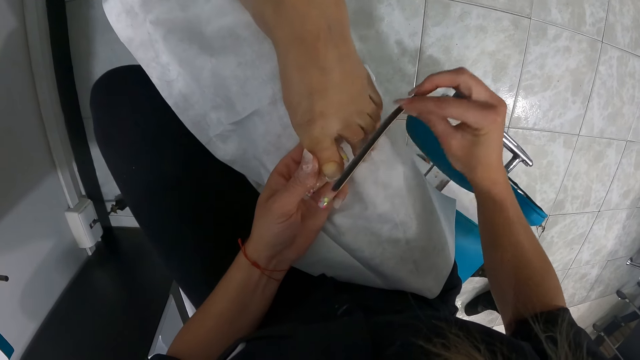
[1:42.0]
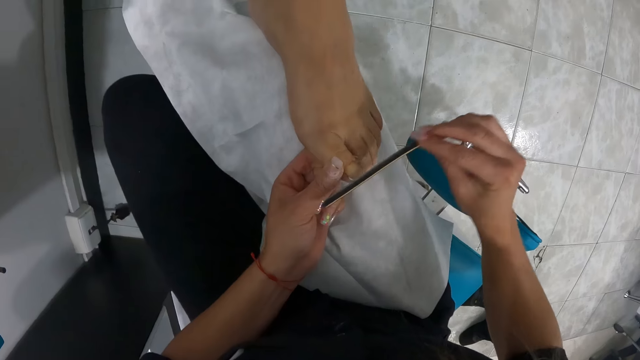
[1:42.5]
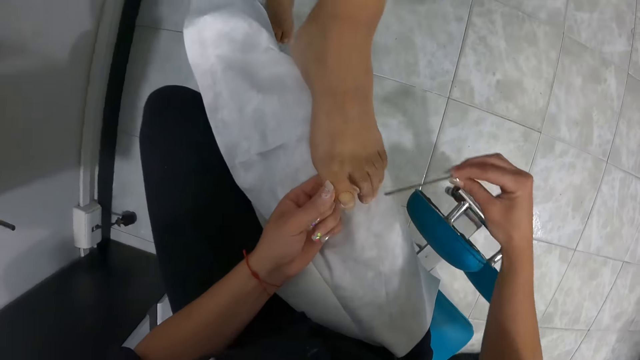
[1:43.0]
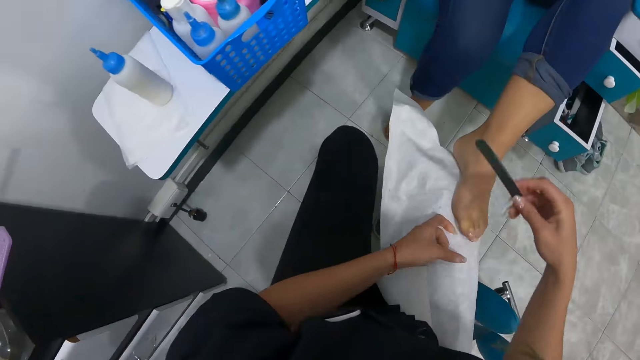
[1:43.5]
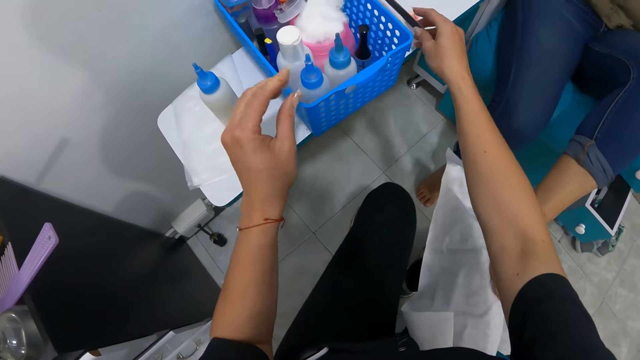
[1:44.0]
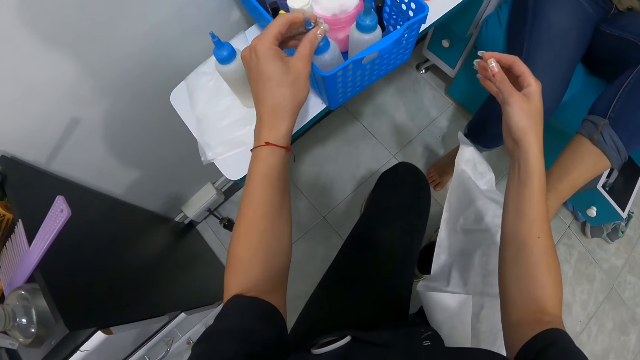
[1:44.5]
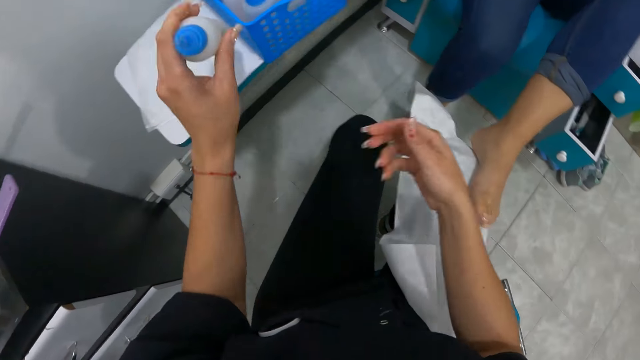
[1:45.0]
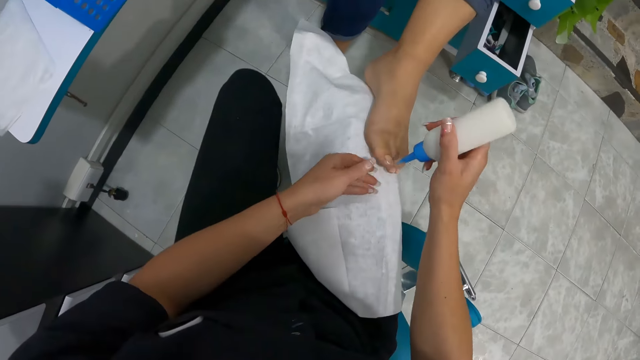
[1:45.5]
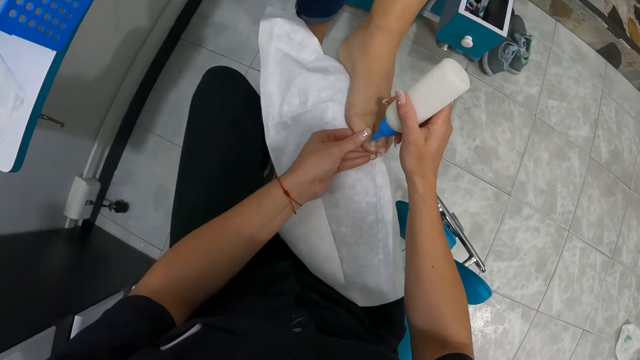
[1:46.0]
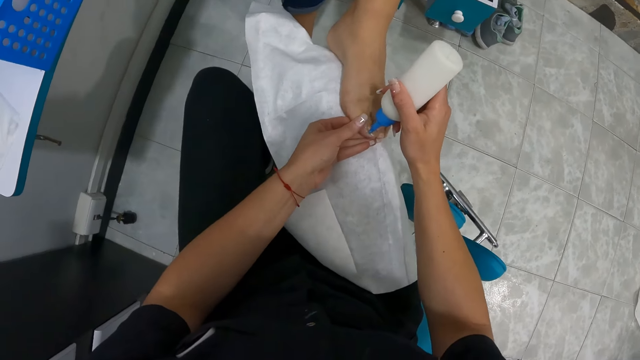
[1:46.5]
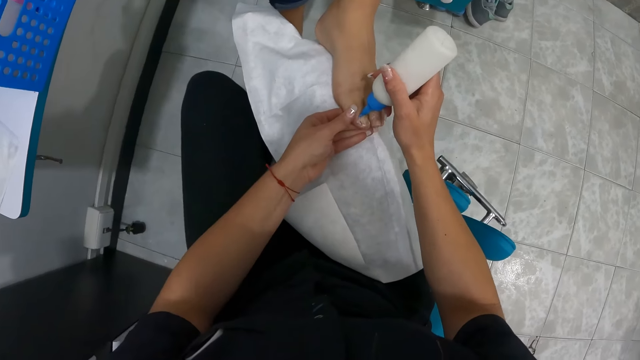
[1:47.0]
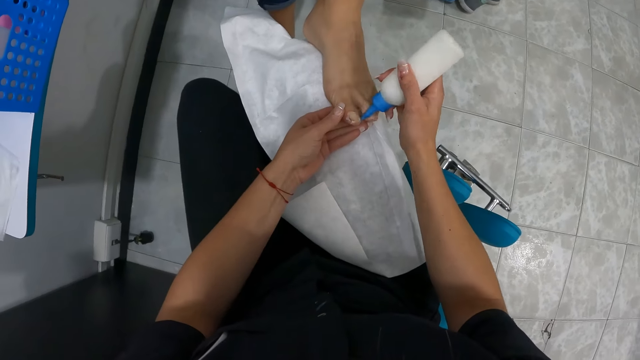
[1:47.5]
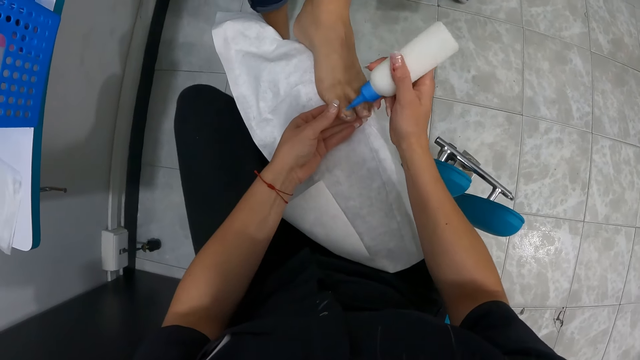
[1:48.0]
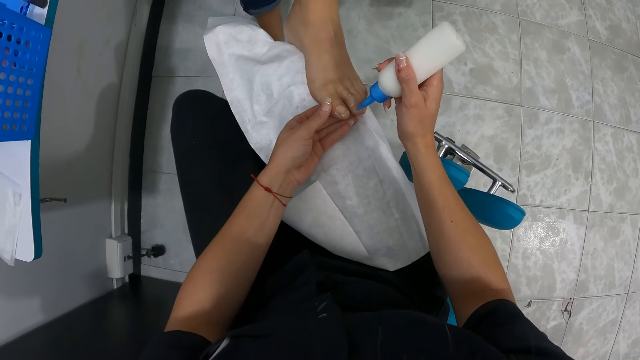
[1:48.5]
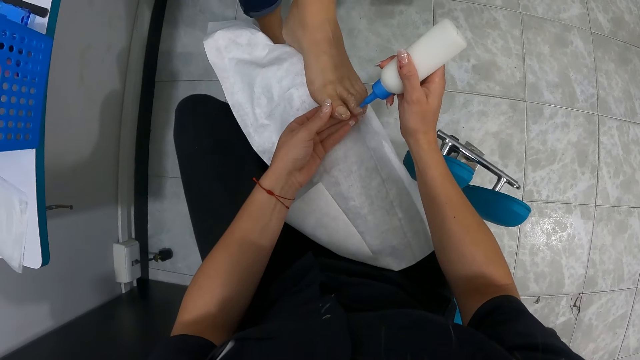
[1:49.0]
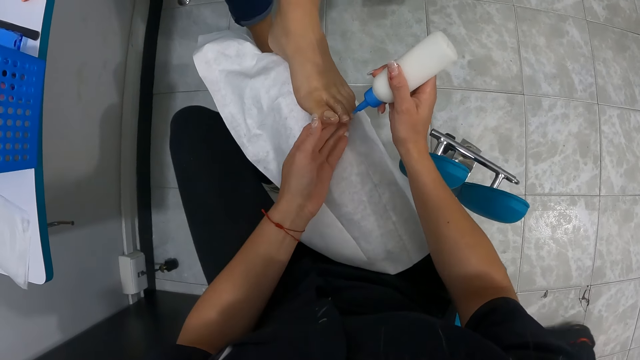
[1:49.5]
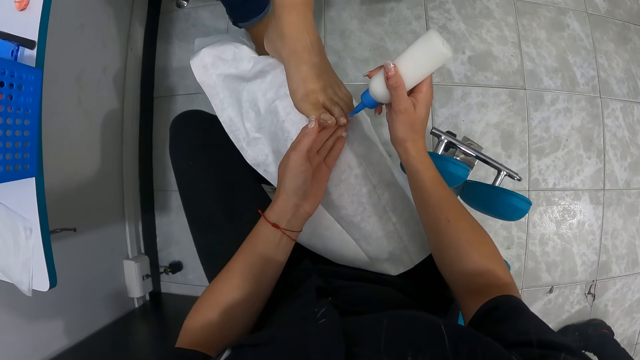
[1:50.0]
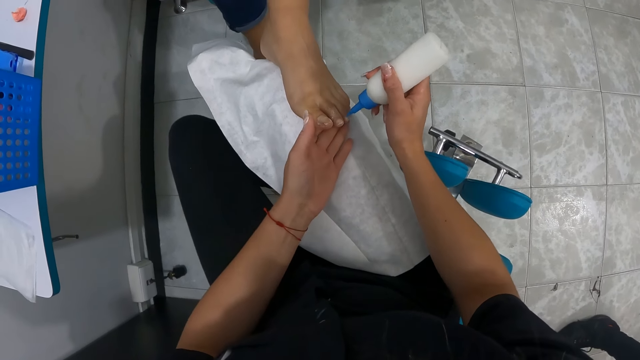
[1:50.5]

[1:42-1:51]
The camera wearer moves the nail file or nail filer. She drops the nail filer on the chair with her right hand. She touches a bottle of nail cleanser in a basket on the chair with her left hand. She picks the bottle of nail cleanser from the chair with her left hand. She passes the bottle of nail cleanser from her left hand to her right hand. She applies the bottle of nail cleanser on the woman's left leg with her right hand.

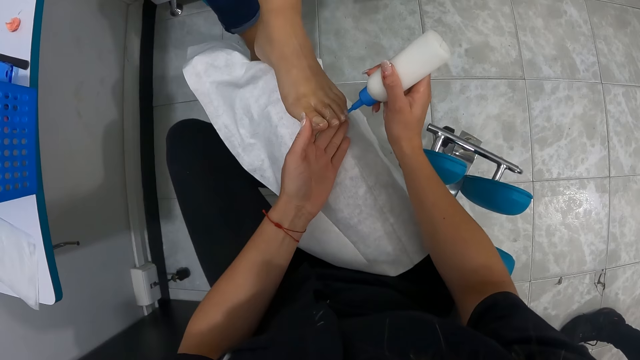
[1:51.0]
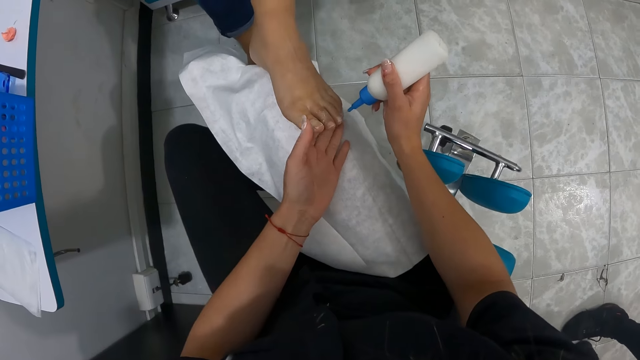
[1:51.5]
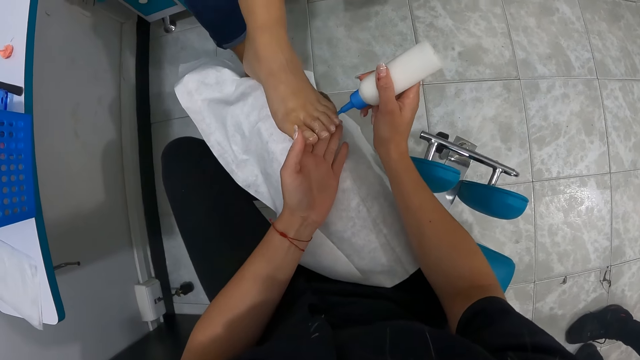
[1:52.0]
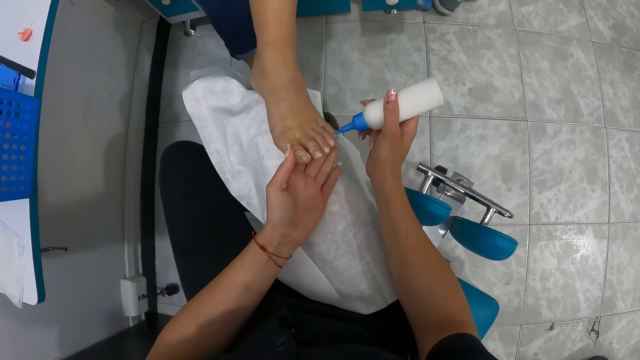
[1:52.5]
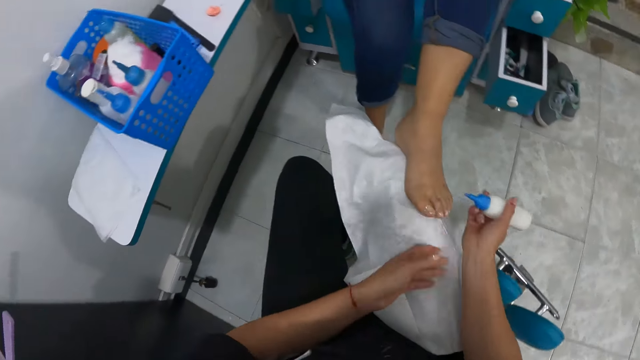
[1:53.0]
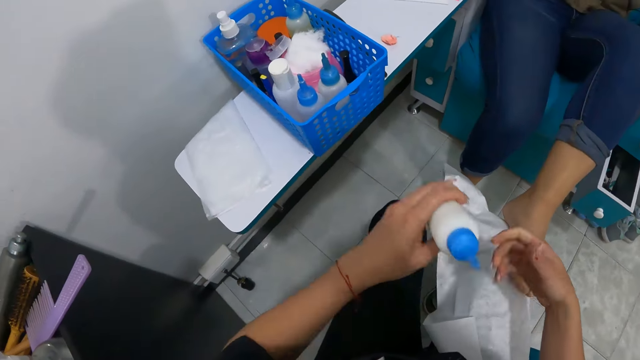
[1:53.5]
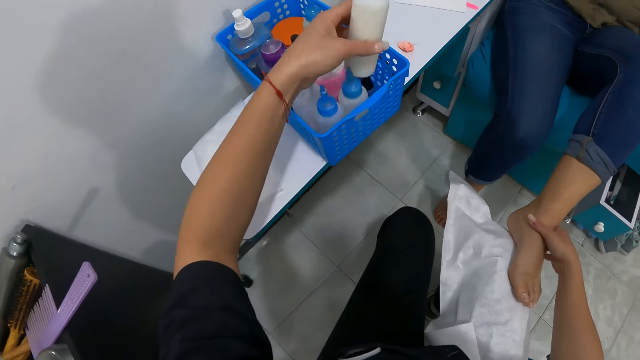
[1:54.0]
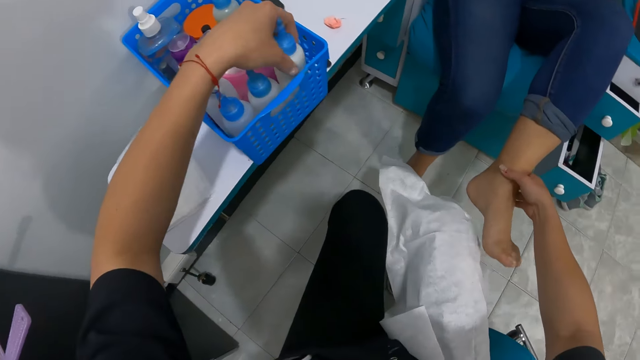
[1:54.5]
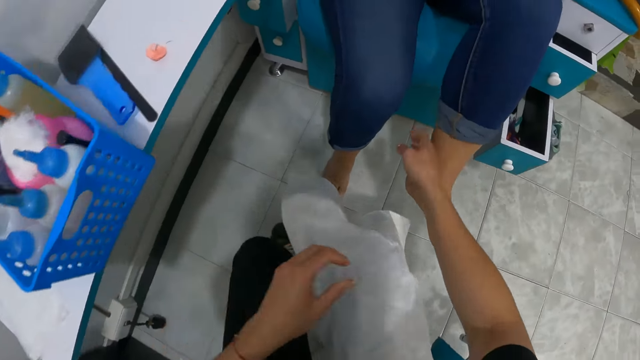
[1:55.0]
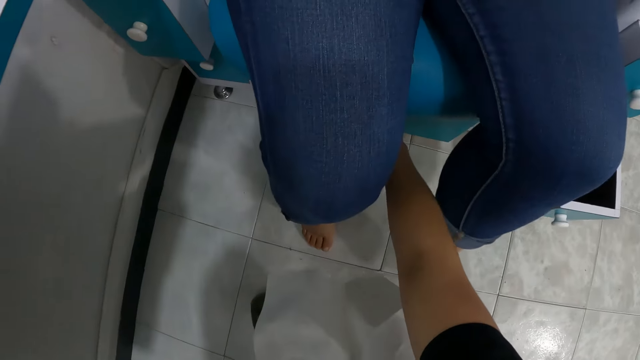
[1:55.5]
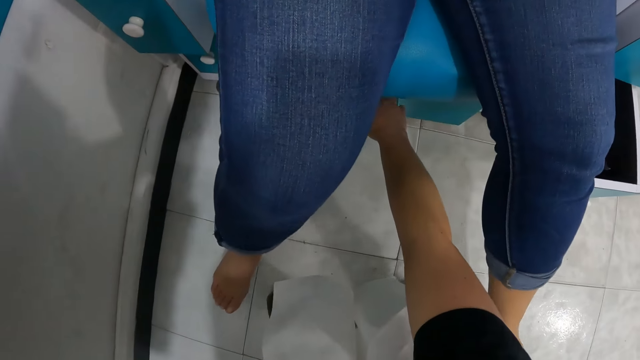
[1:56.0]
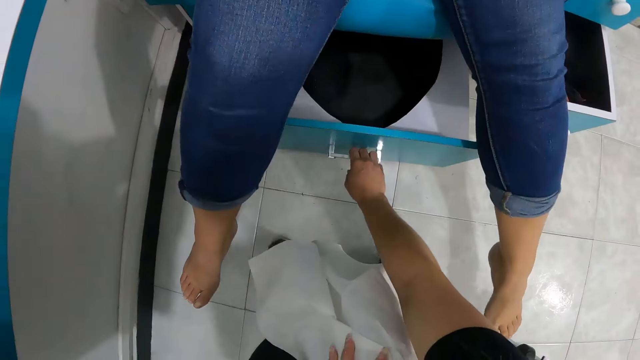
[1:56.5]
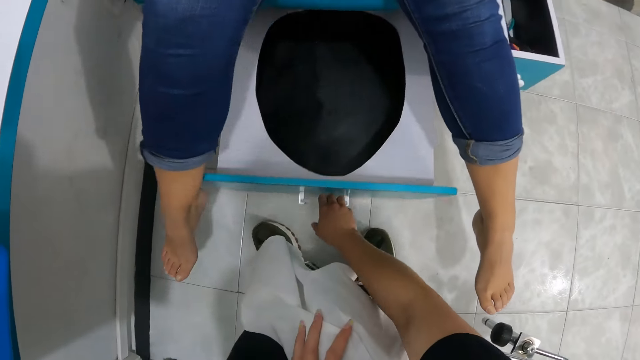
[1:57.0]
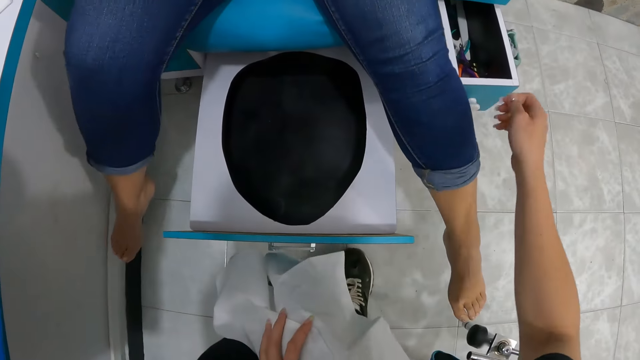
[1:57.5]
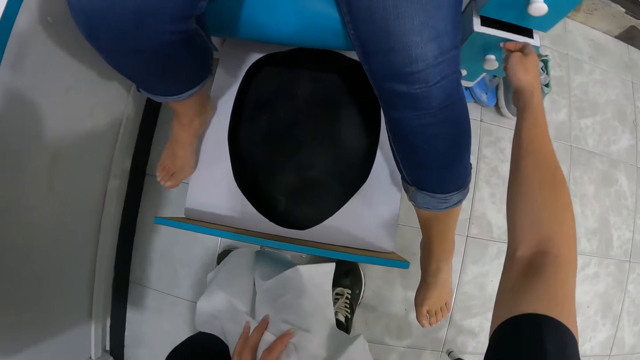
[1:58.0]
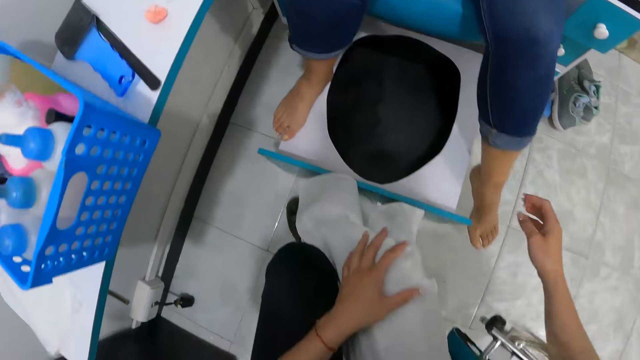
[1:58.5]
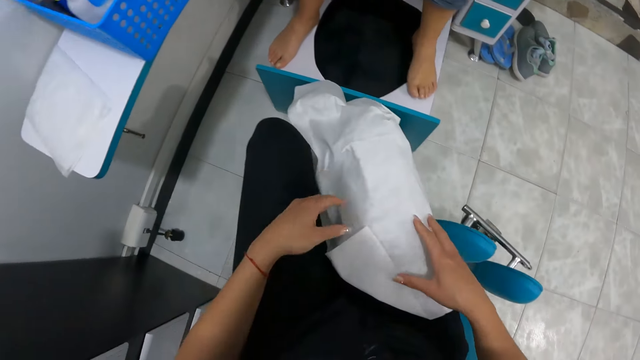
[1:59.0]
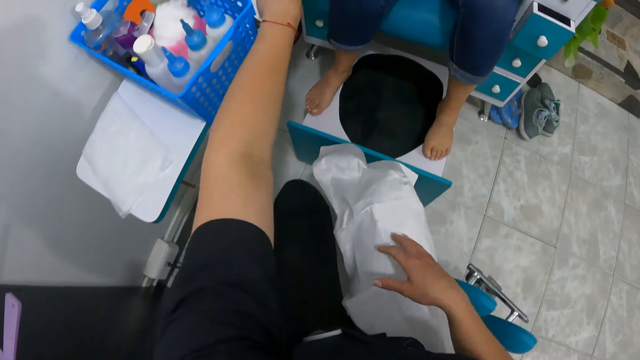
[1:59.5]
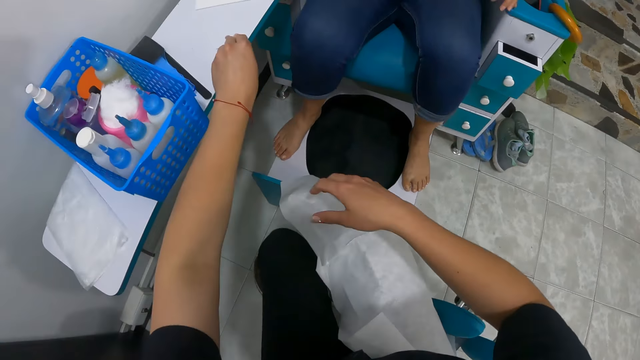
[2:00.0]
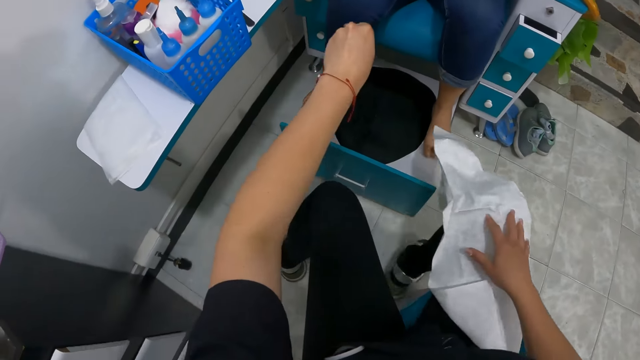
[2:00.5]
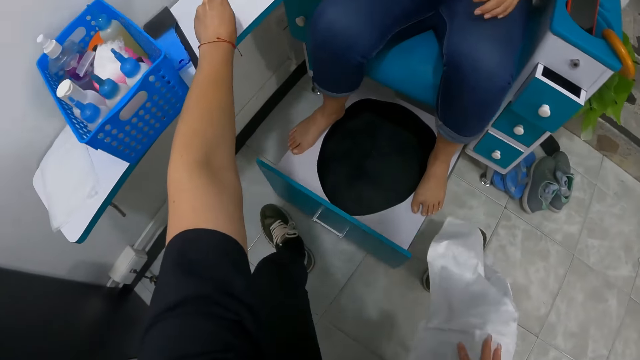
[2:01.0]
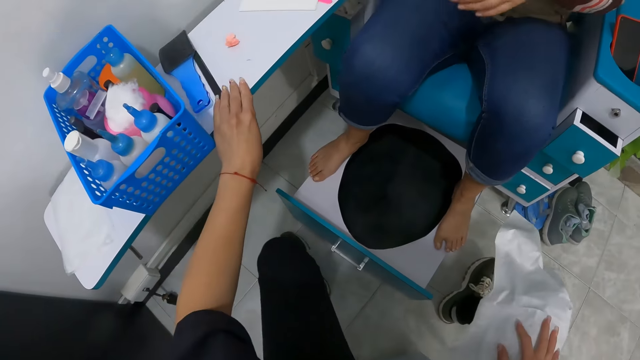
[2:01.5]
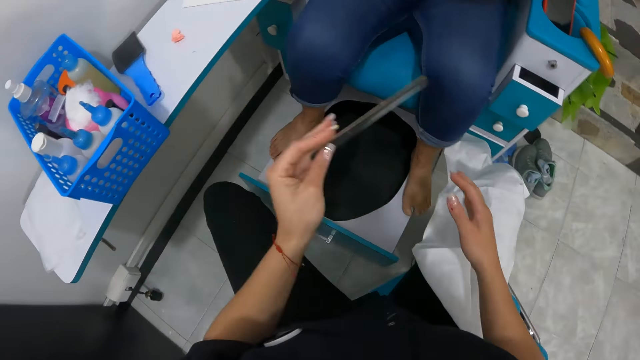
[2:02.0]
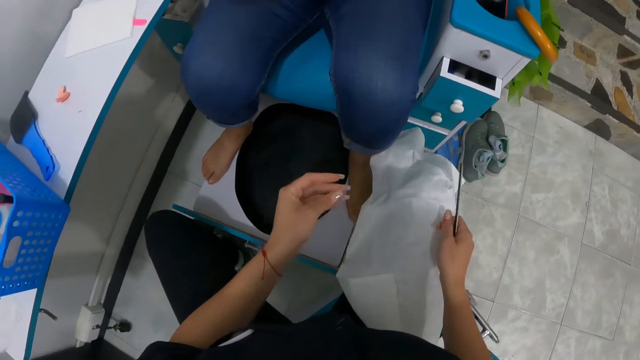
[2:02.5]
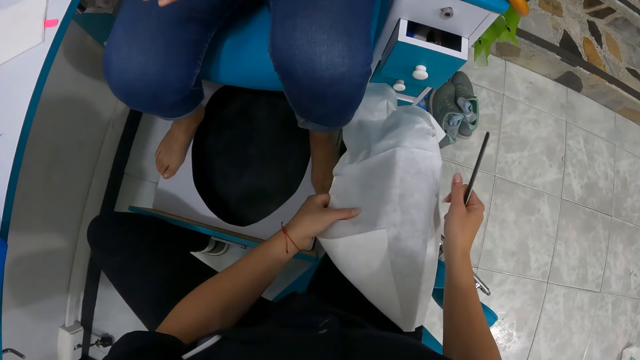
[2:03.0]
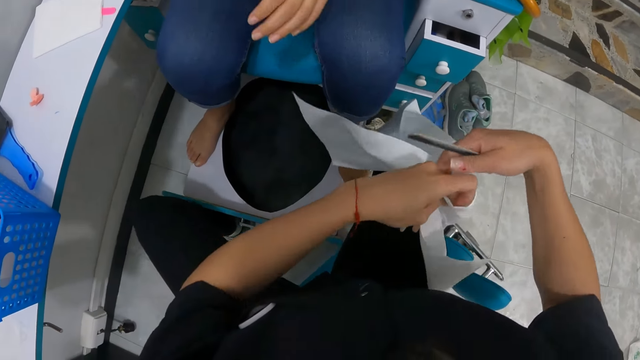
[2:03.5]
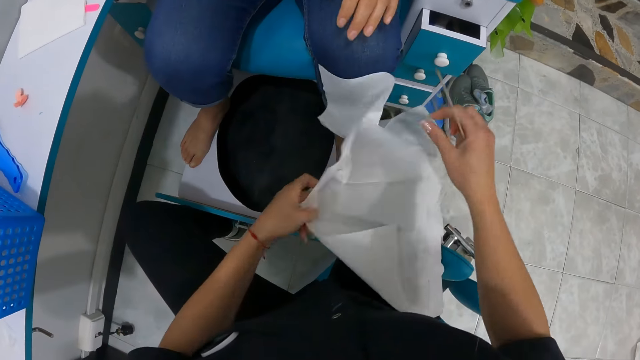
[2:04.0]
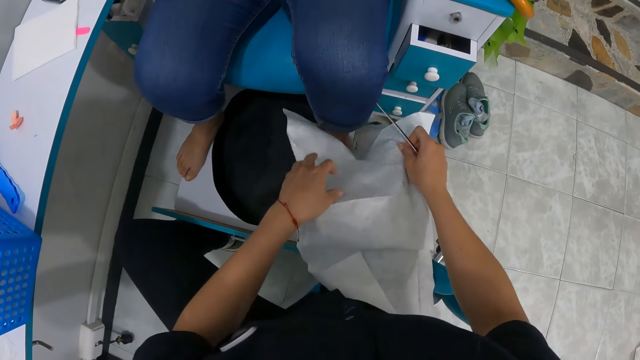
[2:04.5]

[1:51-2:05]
The camera wearer passes the bottle of nail cleanser from her right hand to her left hand. She gently removes the woman's left leg from the paper on her right leg. She drops the bottle of nail cleanser in the basket on the chair. She moves her hand. She opens a drawer below the chair with her right hand. She moves her hand. She closes the drawer from the side of the chair with her right hand. The woman places her right leg on the drawer below the chair. The camera wearer moves her hands. The woman places her left leg on the drawer below the chair. The camera wearer picks a tissue from the chair with her left hand. She places her right hand on the white paper on her right leg. She adjusts her right leg. She drops the tissue on the chair with her left hand. She picks the nail filer from the chair with her left hand. She passes the nail filer from her left hand to her right hand. She moves her hands. She picks the white paper from her right leg with her left hand. She adjusts the white paper on her right leg with both hands.
